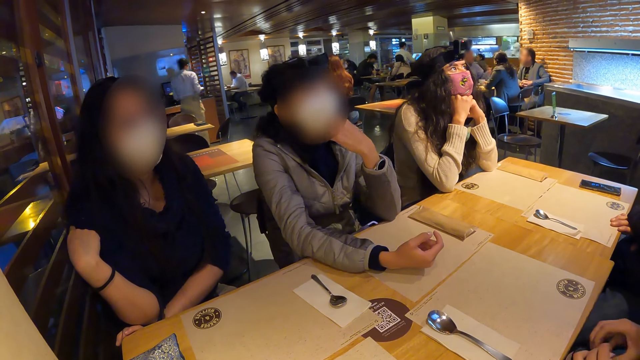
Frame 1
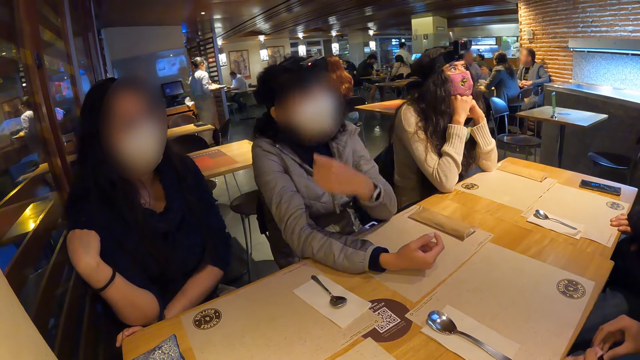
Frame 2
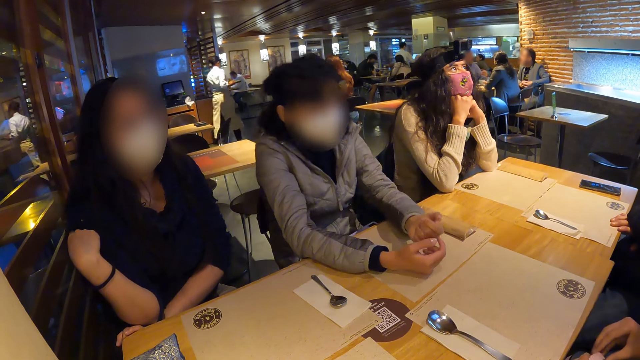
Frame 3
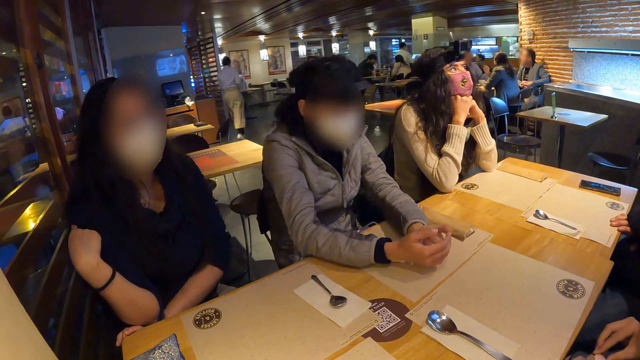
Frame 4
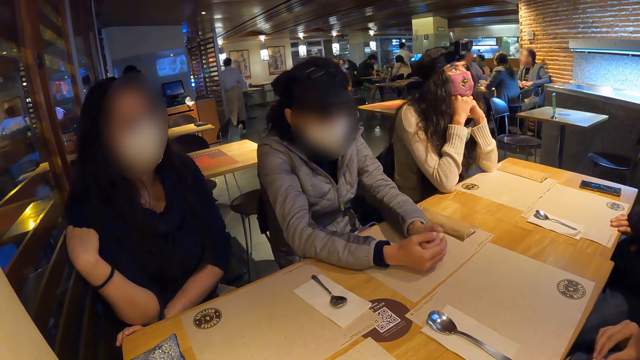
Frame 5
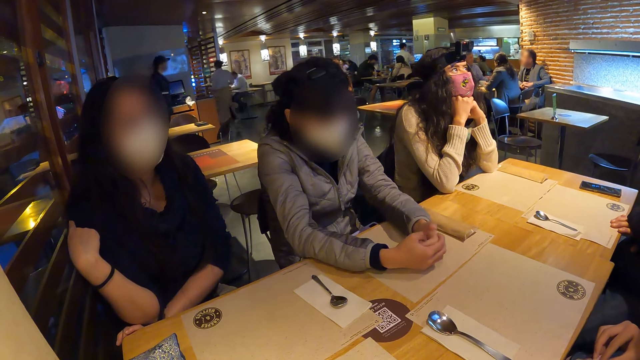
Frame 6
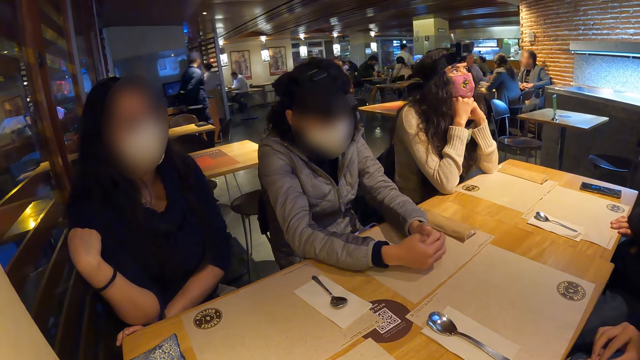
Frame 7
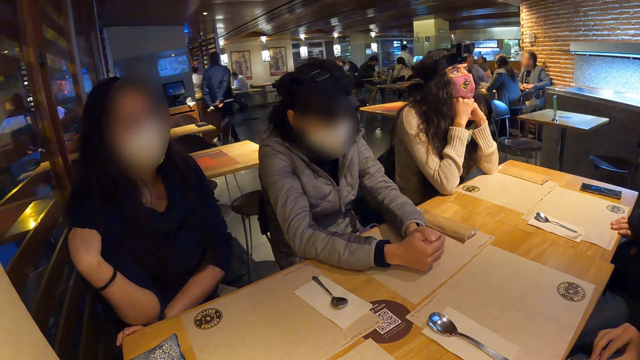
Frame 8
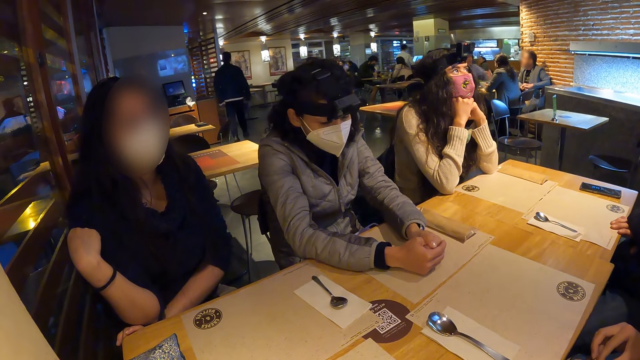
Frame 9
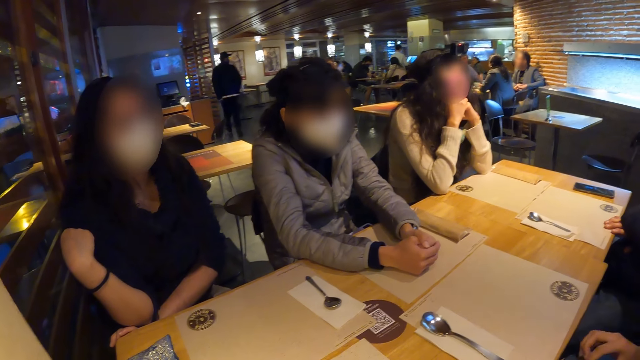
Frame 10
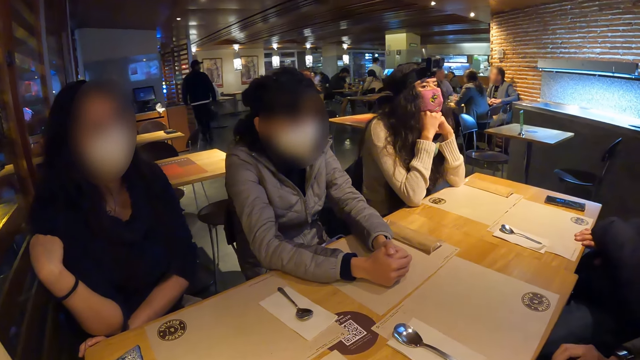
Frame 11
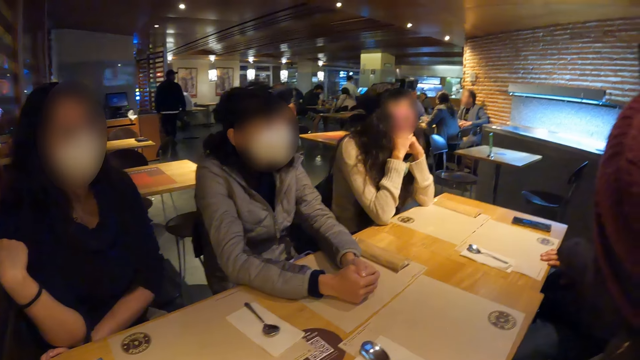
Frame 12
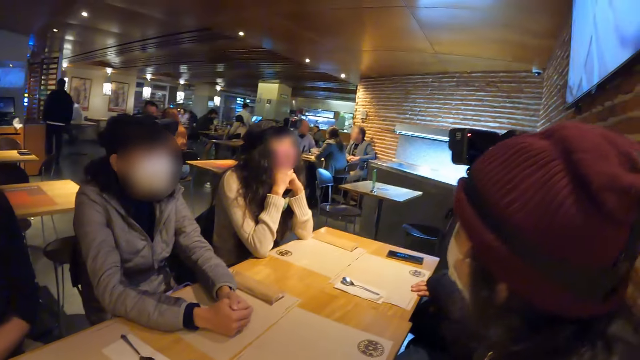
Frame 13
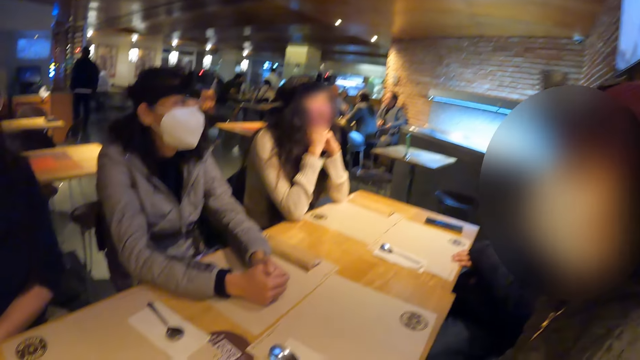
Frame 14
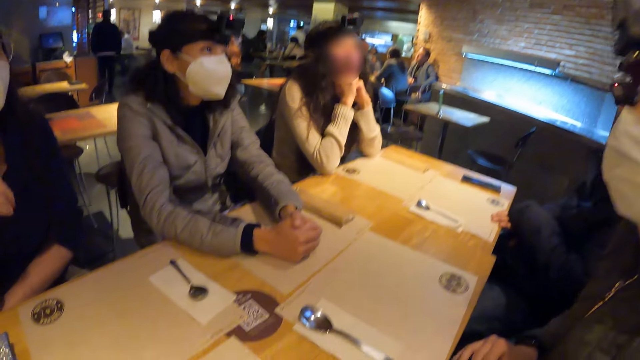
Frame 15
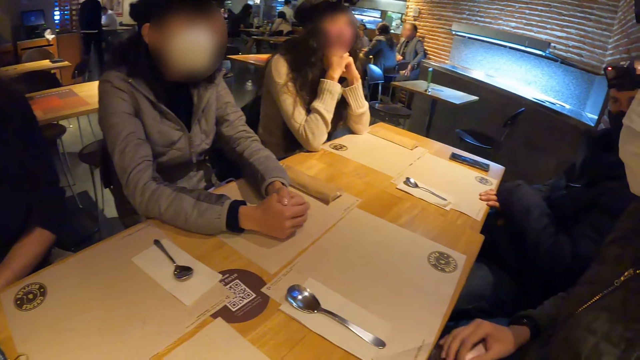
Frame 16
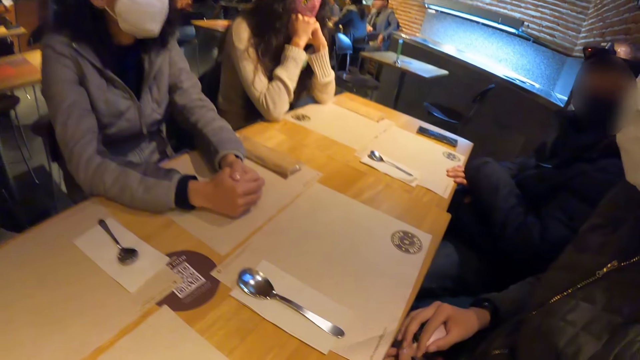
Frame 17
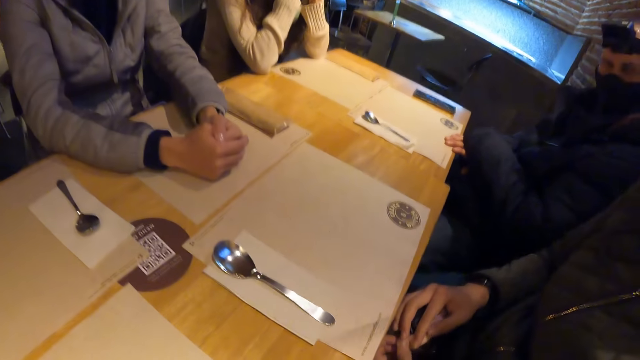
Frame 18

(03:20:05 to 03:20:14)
A woman places both hands on the table. She holds her hands on the table.

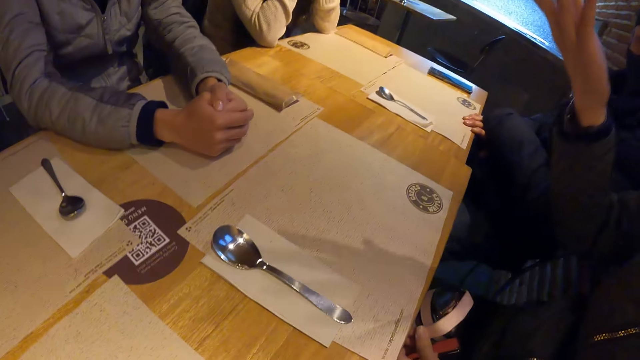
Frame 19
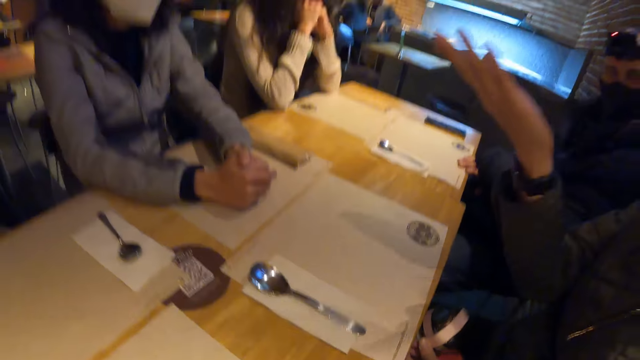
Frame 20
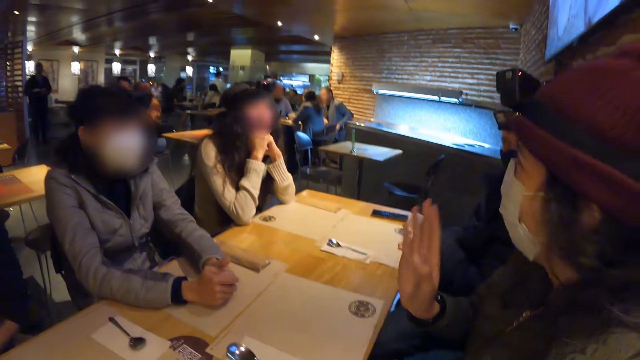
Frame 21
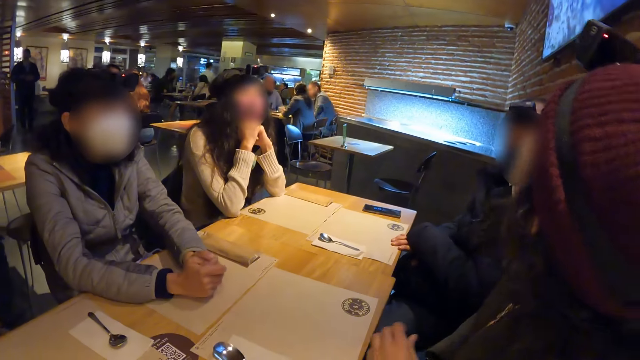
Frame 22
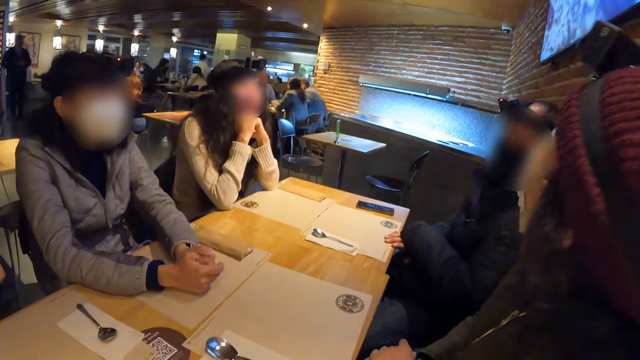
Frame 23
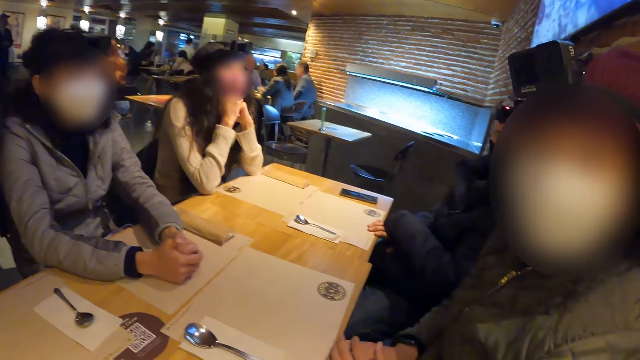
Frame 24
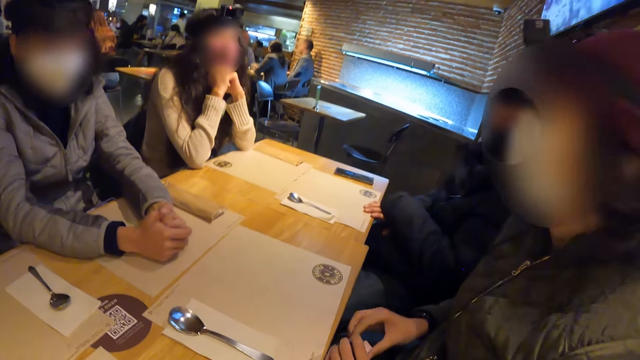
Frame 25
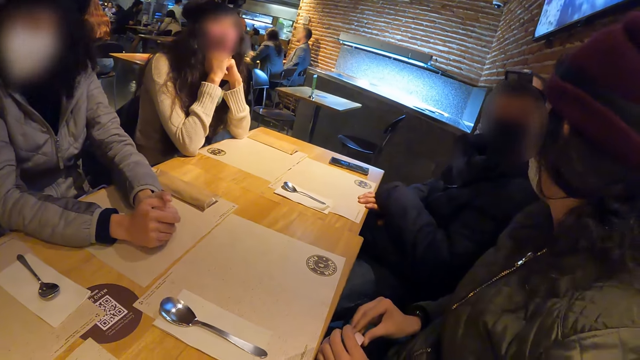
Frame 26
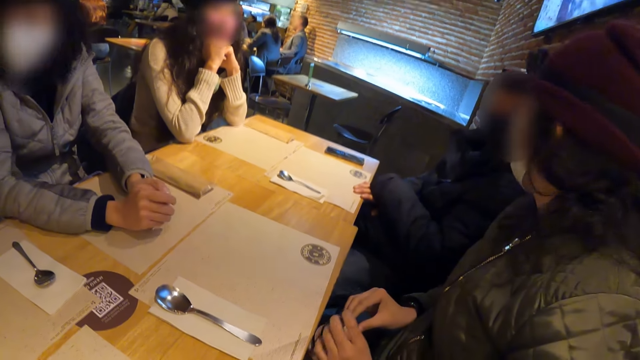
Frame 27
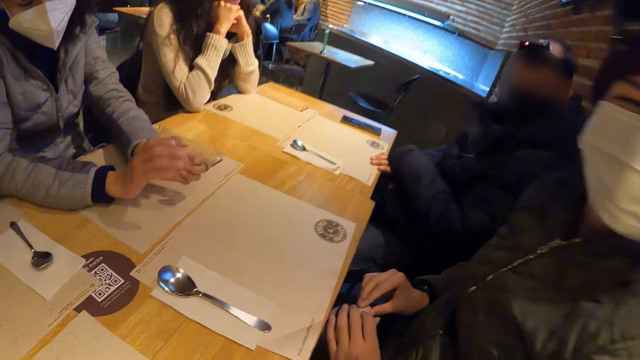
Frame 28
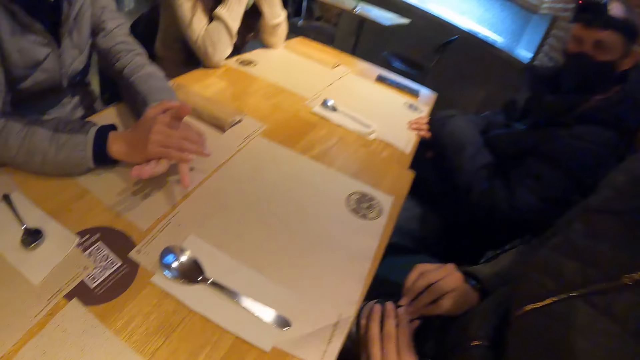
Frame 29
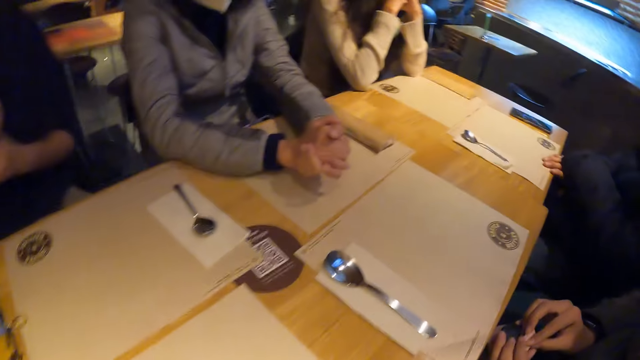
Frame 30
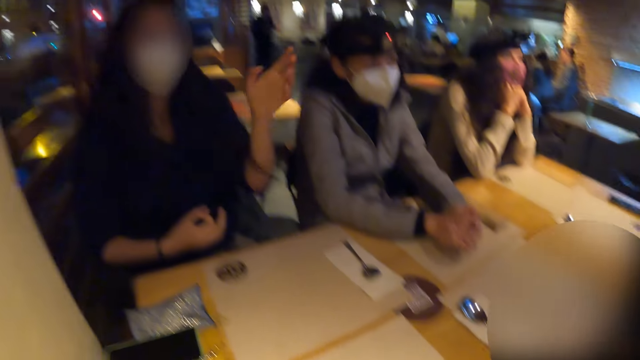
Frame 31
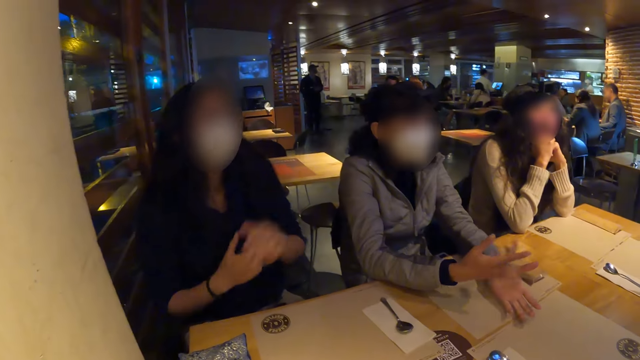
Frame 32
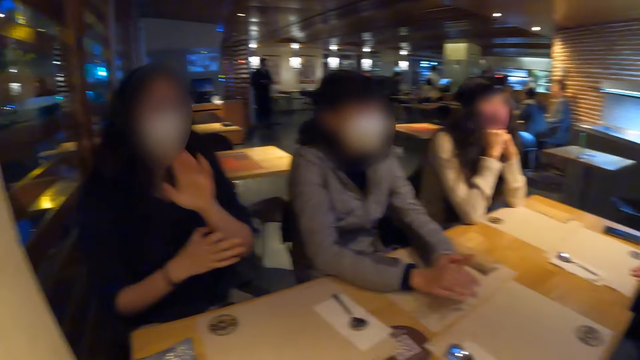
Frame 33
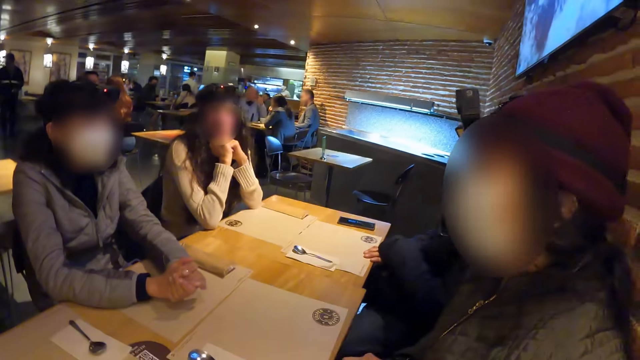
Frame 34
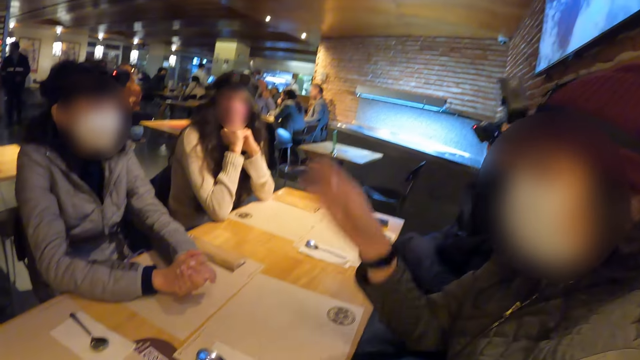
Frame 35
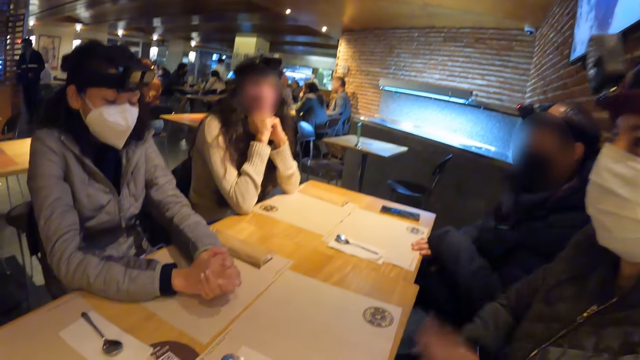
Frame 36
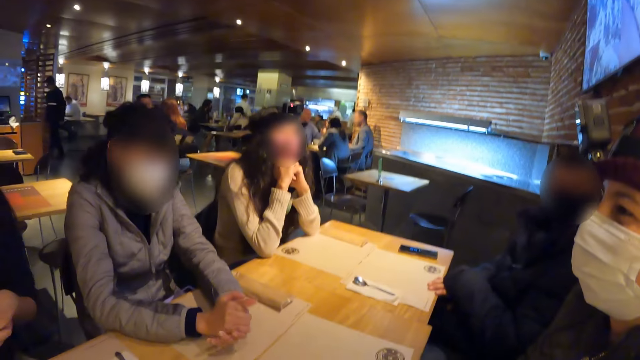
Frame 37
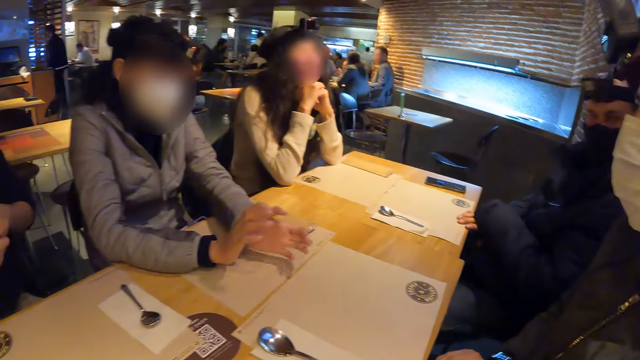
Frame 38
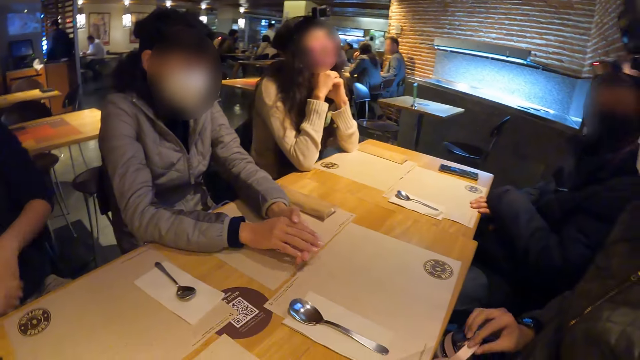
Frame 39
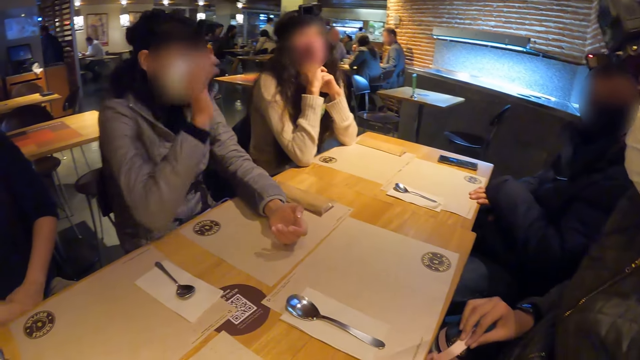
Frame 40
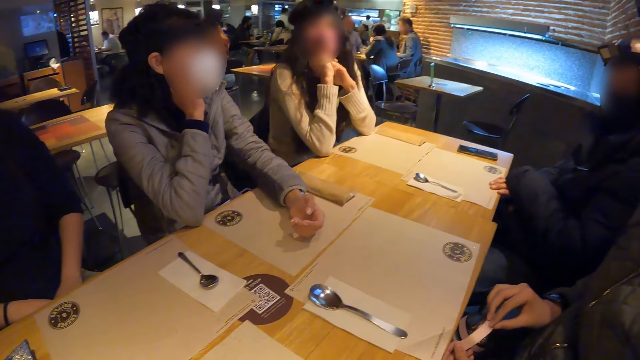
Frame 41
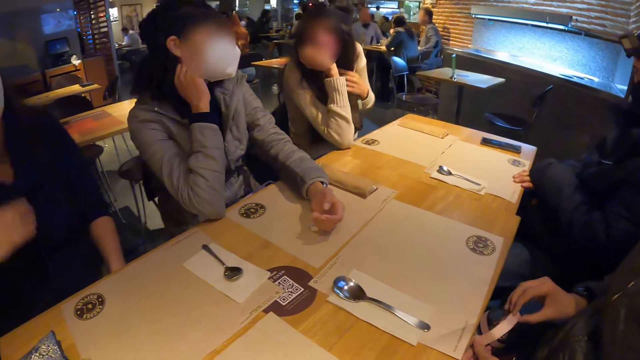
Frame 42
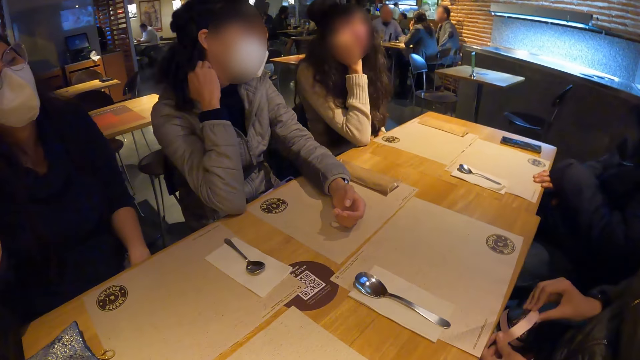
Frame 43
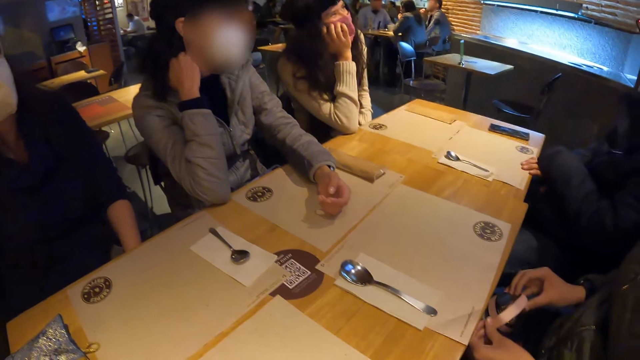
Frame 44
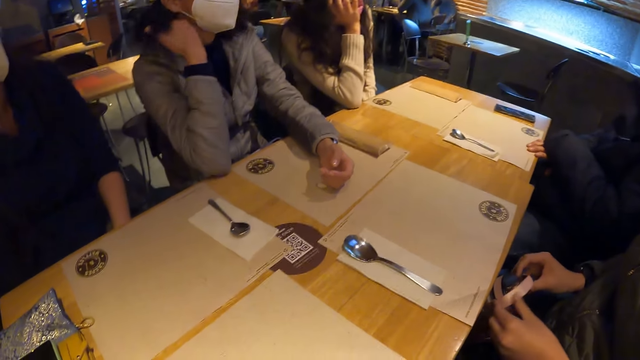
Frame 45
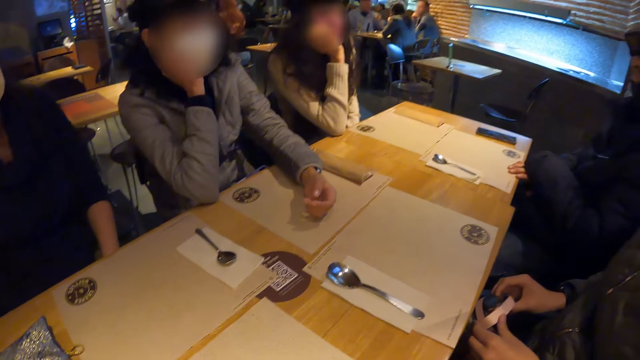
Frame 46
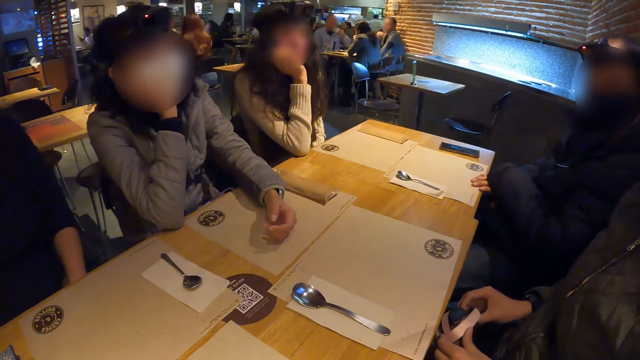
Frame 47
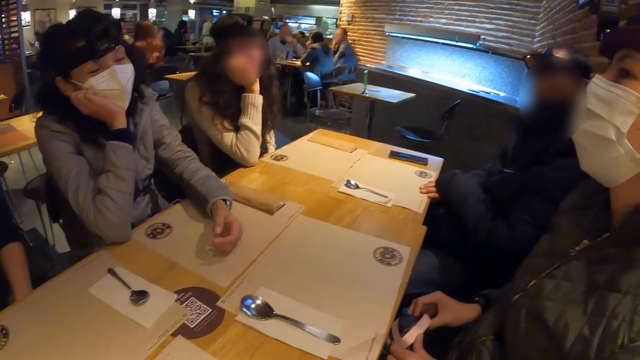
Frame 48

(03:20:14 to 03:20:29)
A man sways a hand and moves his head. A woman claps her hands. Another woman moves her hand. The man speaks. The first woman holds a chick. A third woman holds her head with her right hand.
